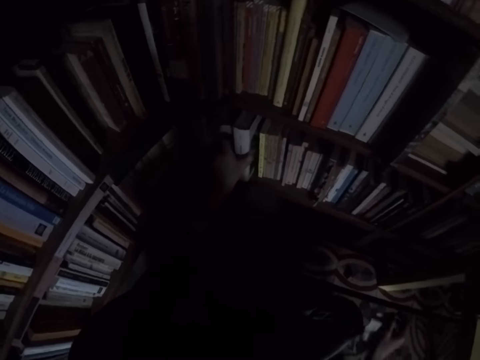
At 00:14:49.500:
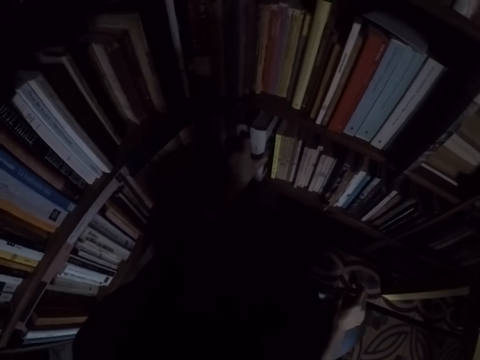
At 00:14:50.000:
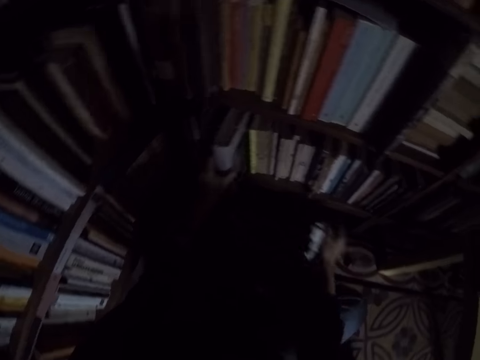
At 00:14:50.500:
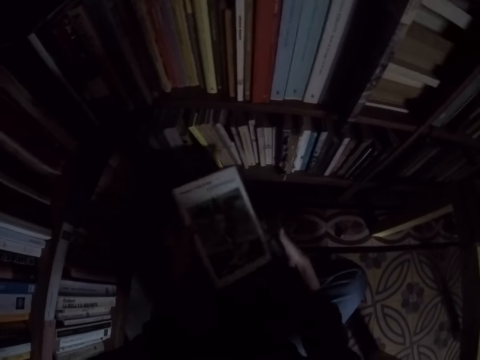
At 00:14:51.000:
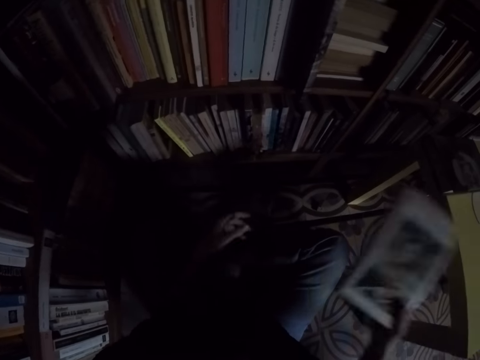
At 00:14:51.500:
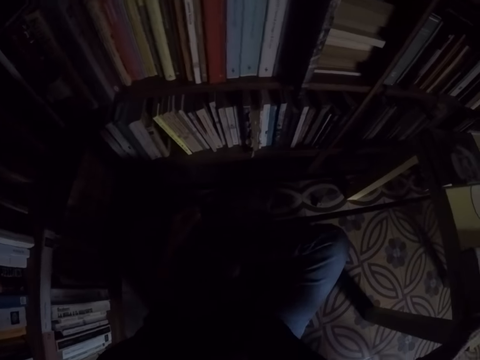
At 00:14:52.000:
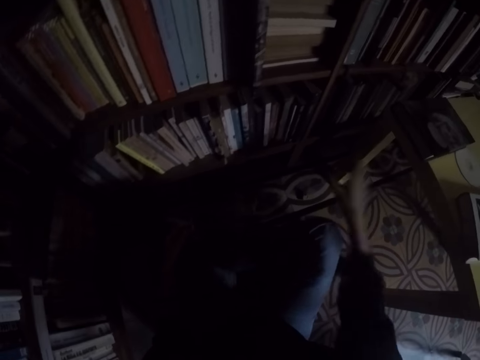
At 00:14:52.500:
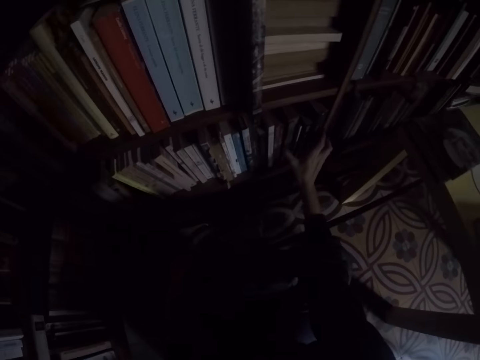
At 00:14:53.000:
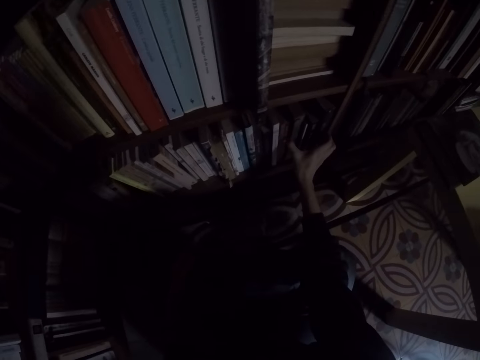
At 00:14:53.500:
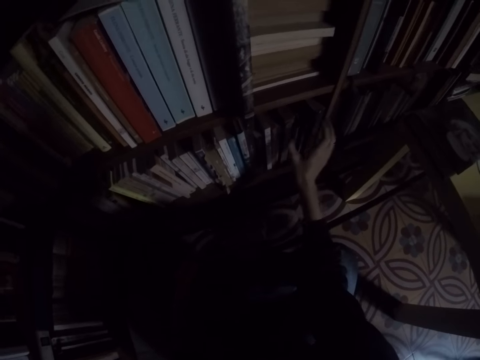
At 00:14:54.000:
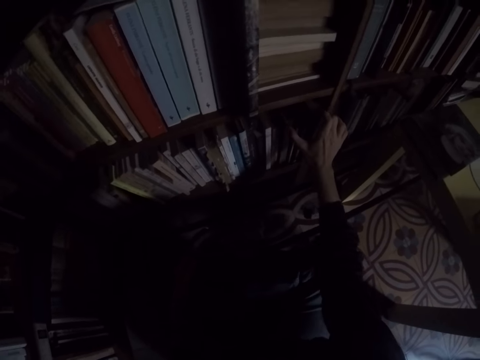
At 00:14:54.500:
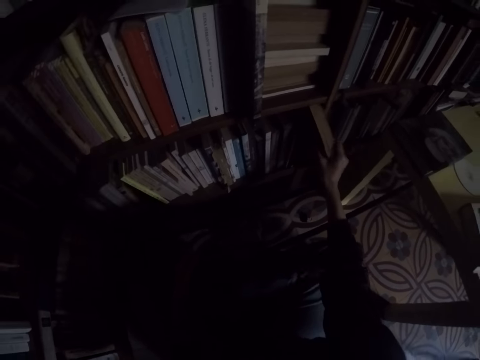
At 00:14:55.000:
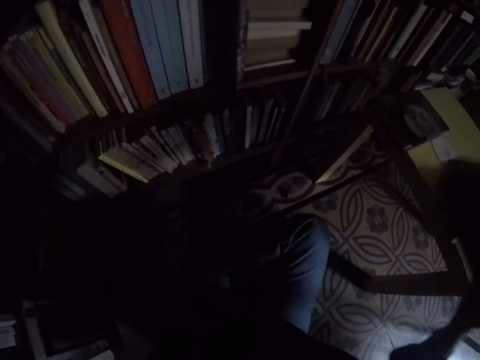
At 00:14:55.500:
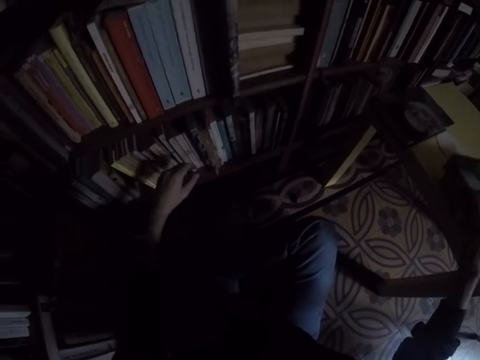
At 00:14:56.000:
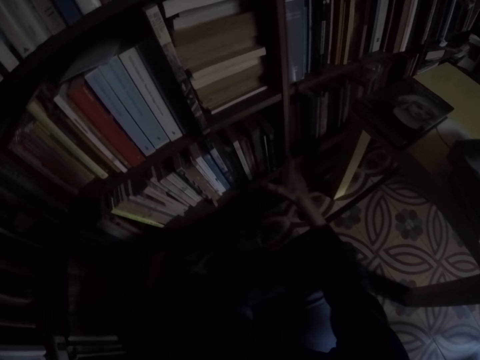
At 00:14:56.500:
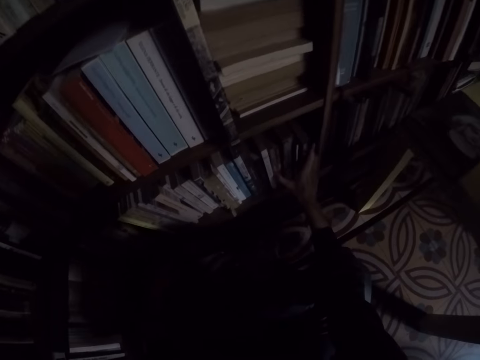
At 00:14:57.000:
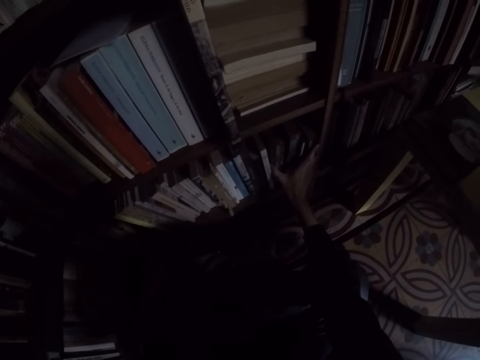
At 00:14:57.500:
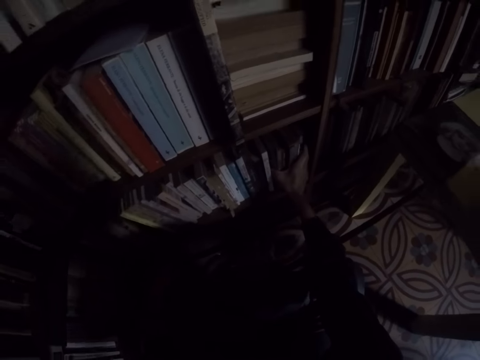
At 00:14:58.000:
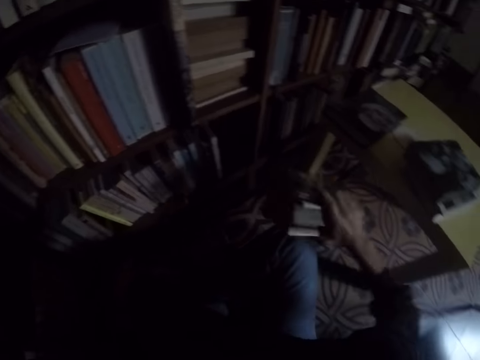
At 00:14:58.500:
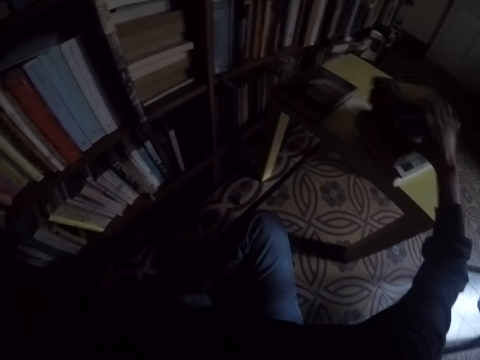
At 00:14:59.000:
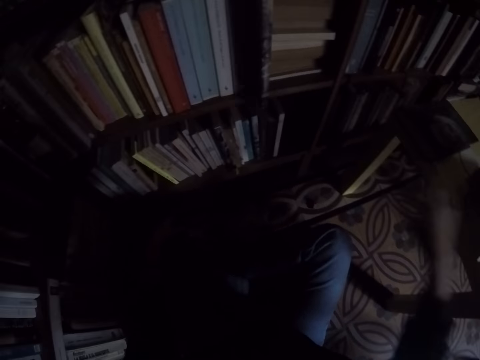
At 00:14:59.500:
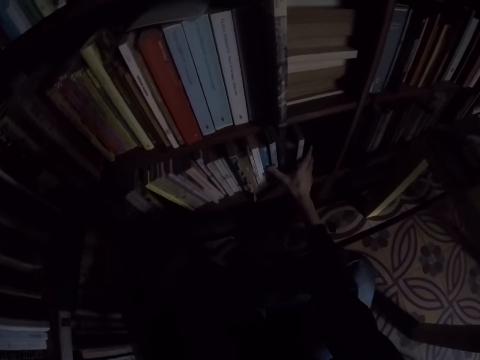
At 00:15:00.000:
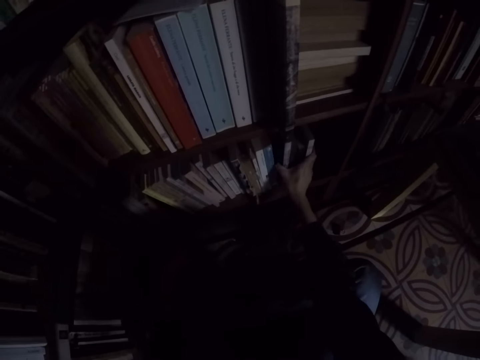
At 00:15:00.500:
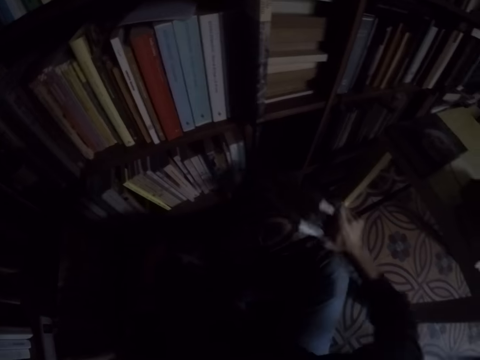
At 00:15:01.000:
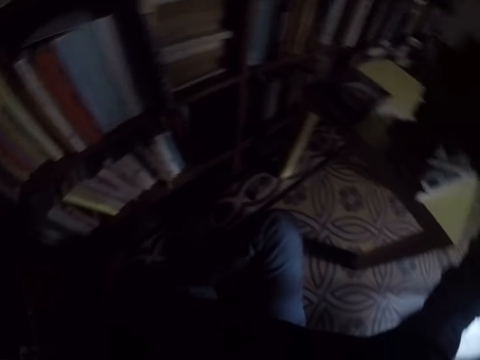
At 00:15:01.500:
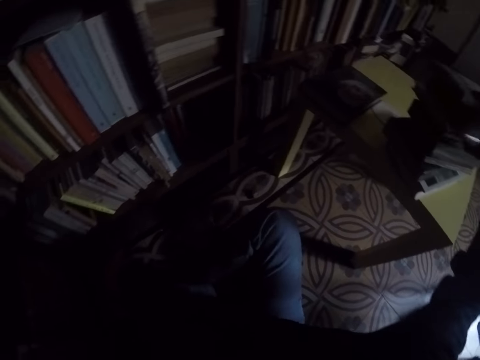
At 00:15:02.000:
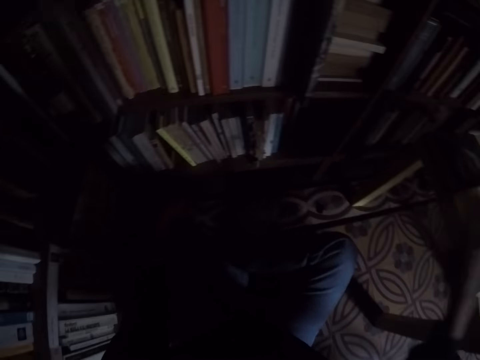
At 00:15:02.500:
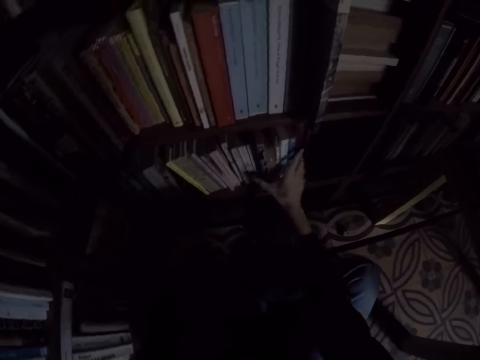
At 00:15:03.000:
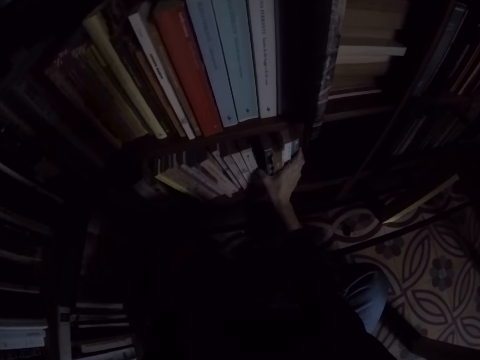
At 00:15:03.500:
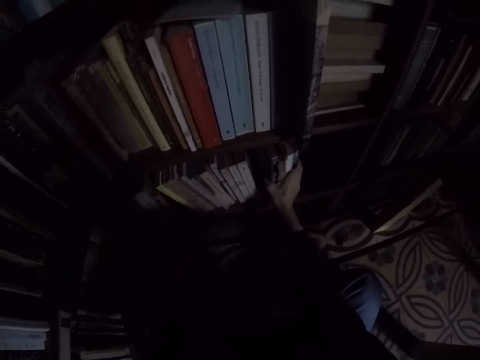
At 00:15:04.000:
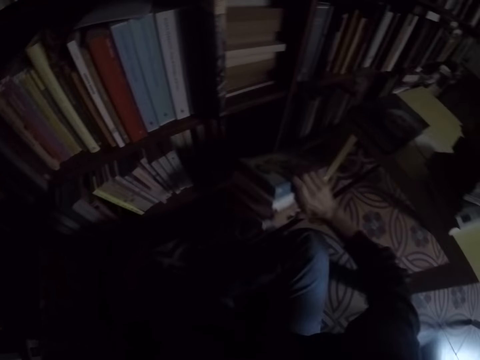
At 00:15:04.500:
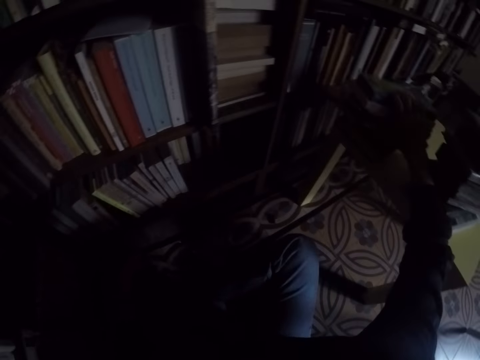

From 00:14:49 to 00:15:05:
The camera wearer removes some books from the bookshelf. They drop the rag on the floor. They place the books on the table. They remove a book from the bookshelf. They place the book on another book on the table. They remove some books from the bookshelf and place the books on the pile of books. They remove some books from the bookshelf and place the books on the pile of books. They remove some books from the bookshelf.

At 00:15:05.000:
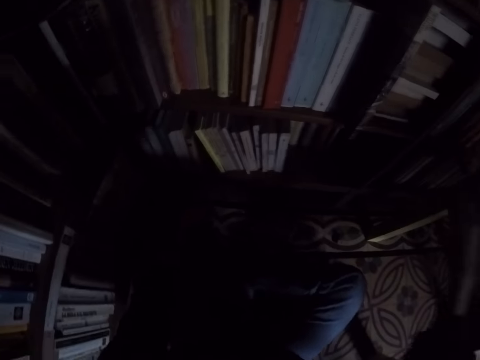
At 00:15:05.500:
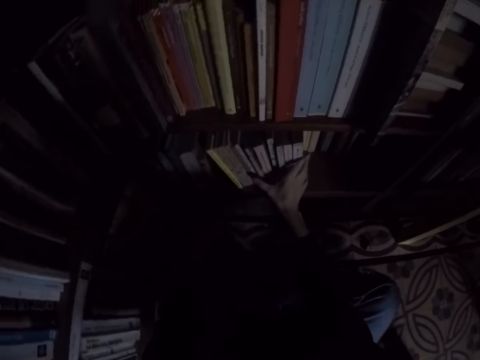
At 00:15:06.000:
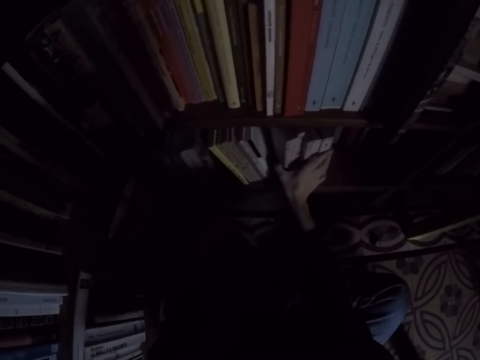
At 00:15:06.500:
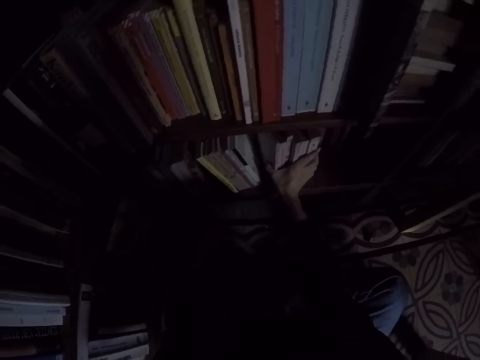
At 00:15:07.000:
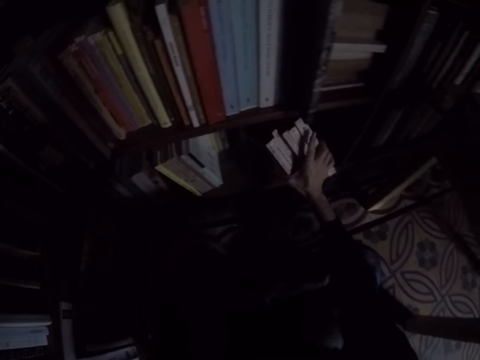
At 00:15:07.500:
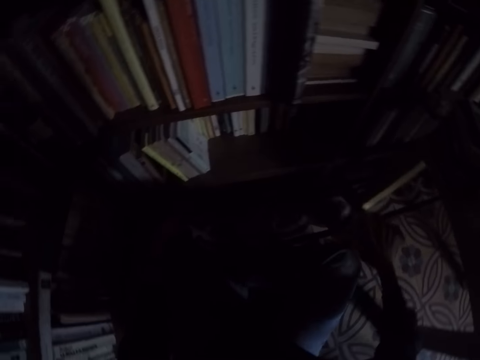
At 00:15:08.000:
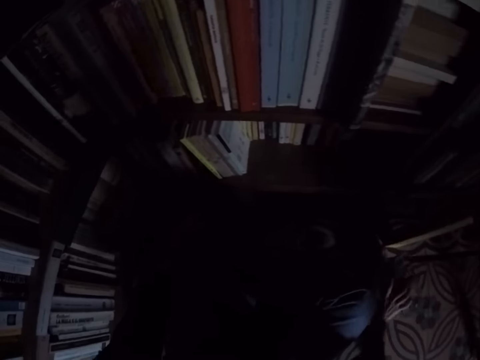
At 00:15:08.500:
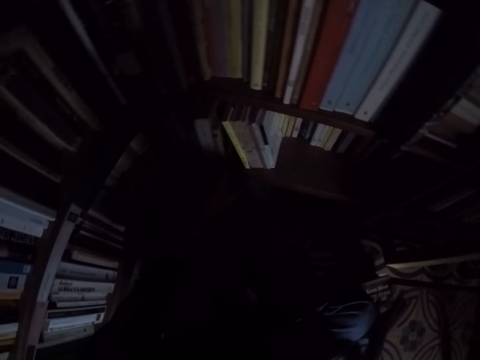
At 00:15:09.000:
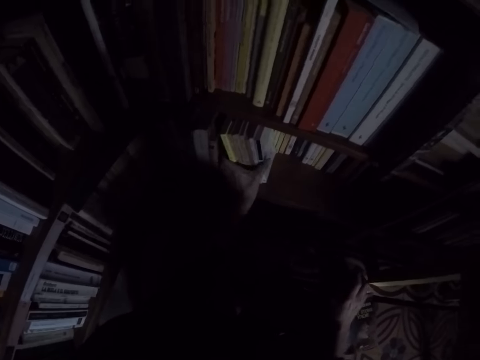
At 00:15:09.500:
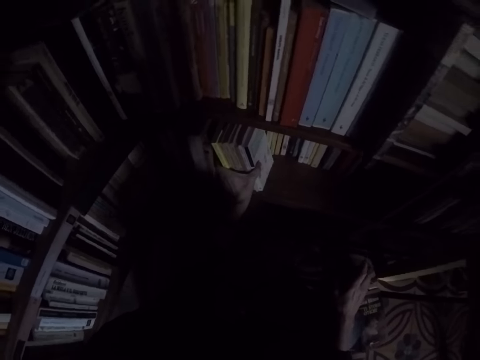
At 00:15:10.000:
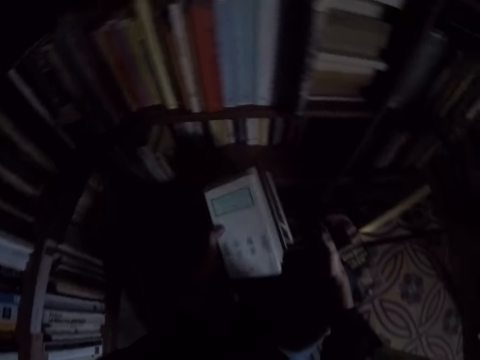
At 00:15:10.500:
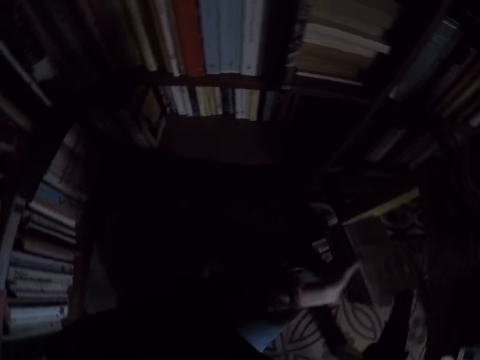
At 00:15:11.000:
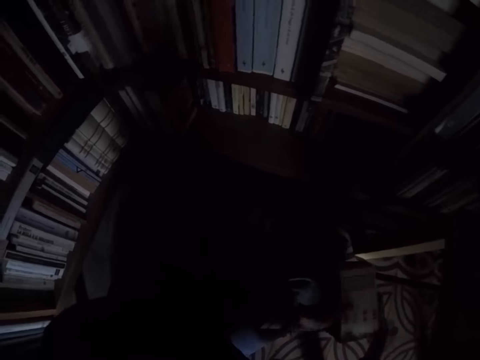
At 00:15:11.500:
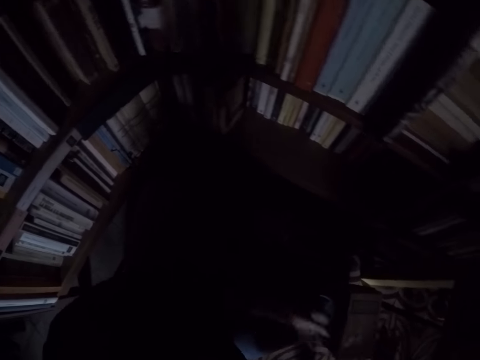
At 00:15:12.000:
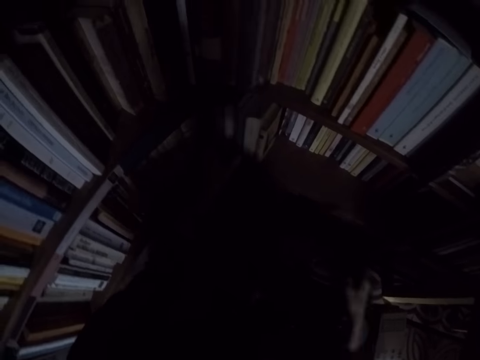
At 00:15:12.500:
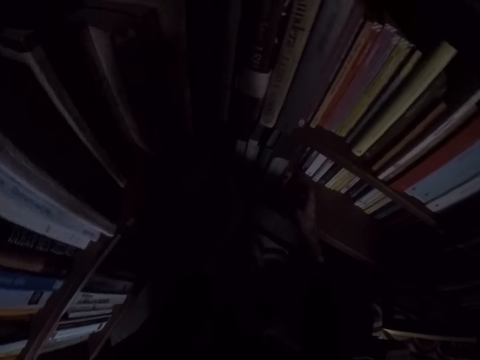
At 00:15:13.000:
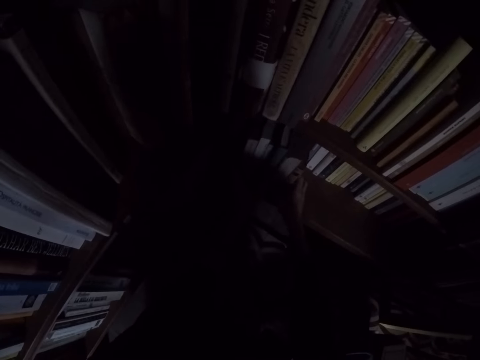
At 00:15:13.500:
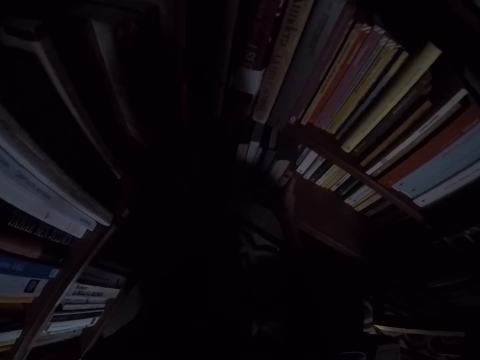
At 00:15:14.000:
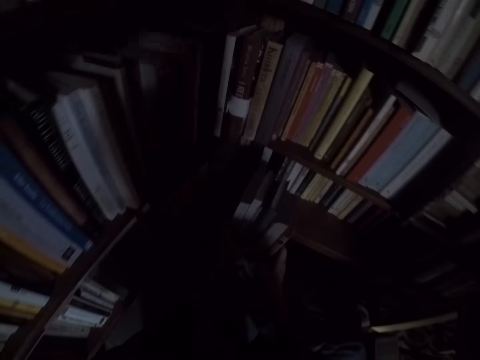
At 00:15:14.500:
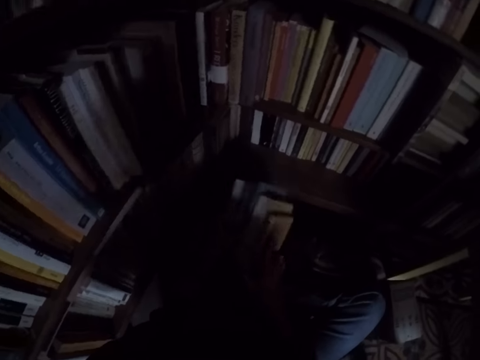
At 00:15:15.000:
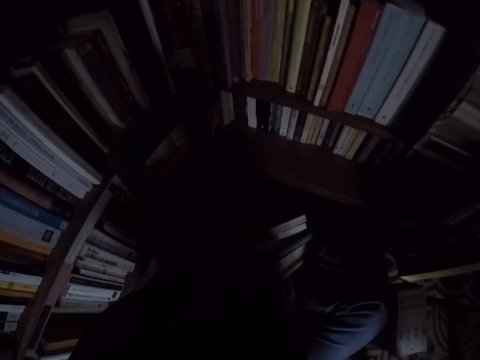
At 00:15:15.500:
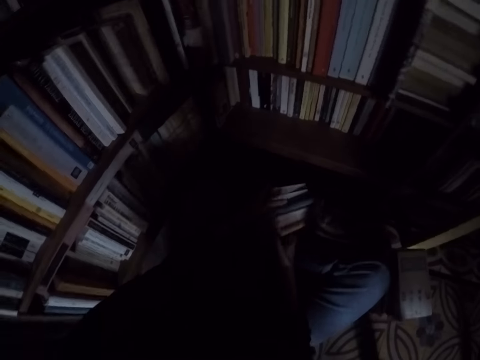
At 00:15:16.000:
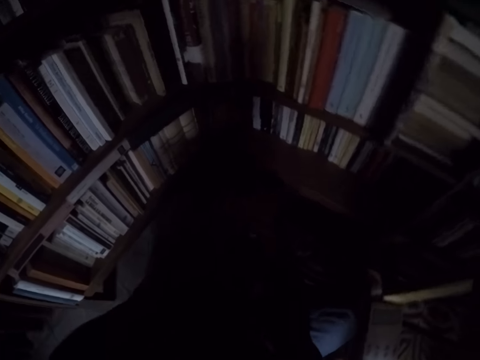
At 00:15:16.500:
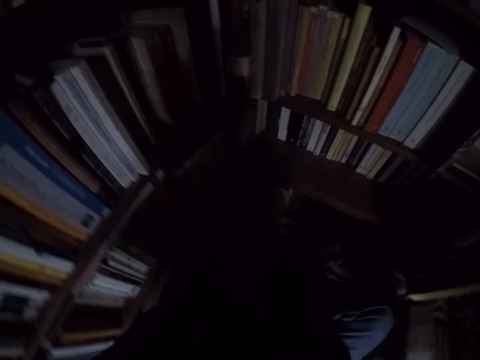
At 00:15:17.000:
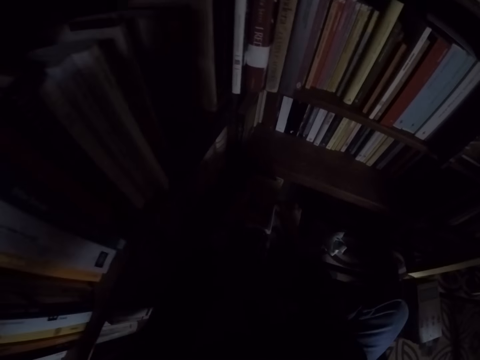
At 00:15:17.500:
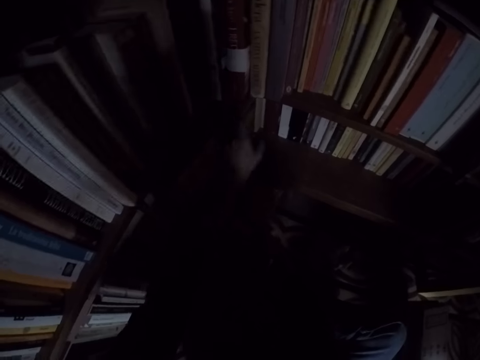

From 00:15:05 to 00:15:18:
The camera wearer places the books on the pile of books. They remove some books from the bookshelf. They place the books on the floor. They remove some books from the bookshelf. They place the books on the pile of books. They remove some books from the bookshelf. They place the books on the pile of books.
